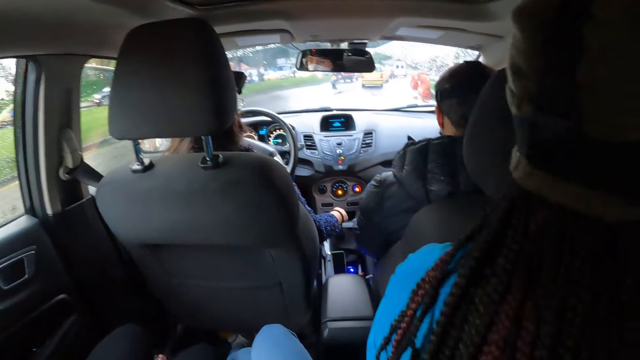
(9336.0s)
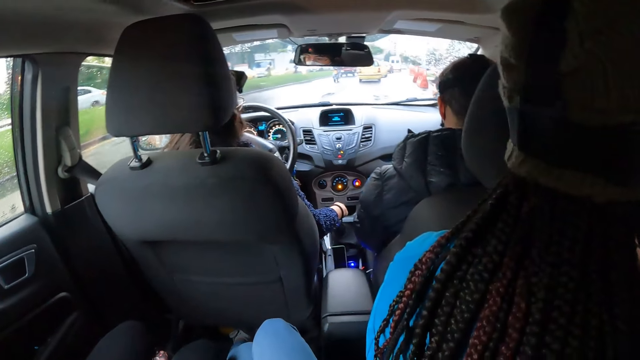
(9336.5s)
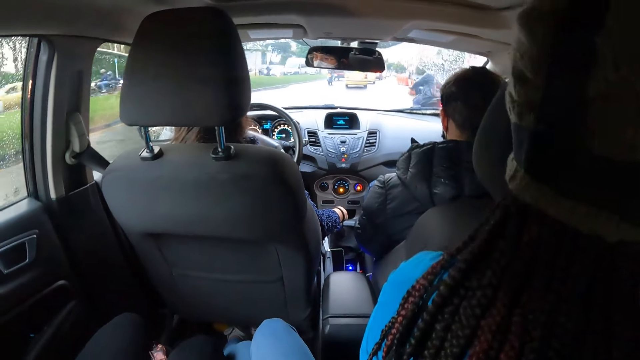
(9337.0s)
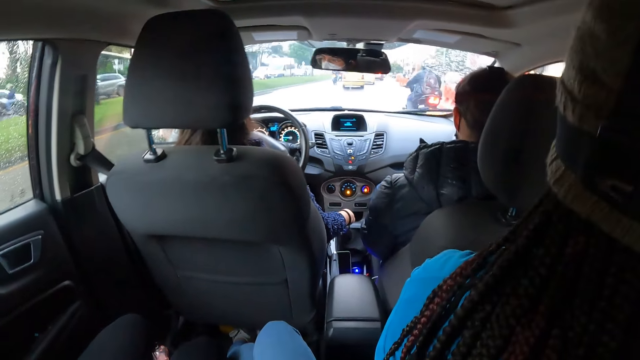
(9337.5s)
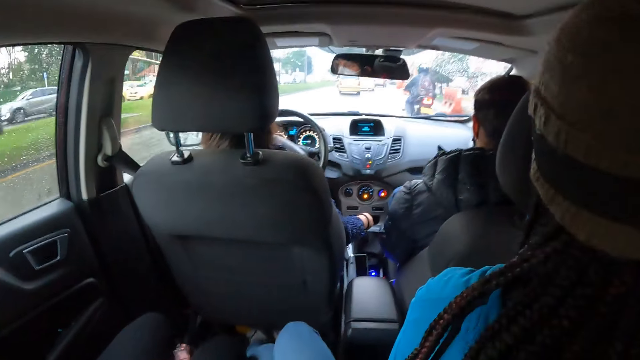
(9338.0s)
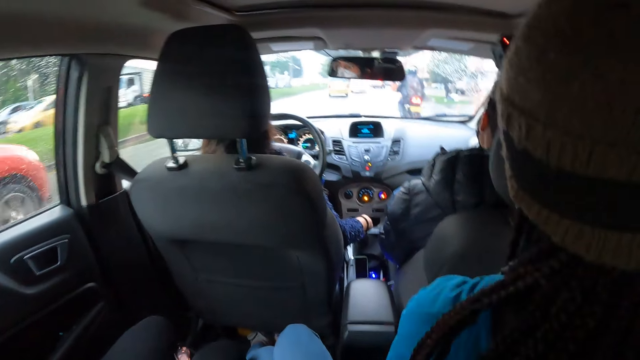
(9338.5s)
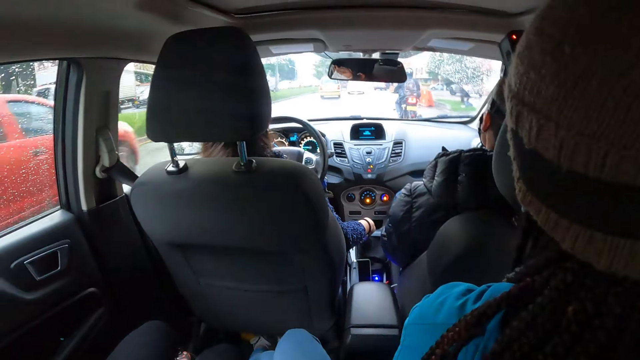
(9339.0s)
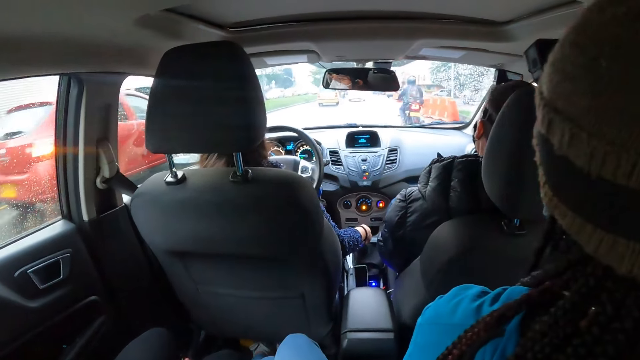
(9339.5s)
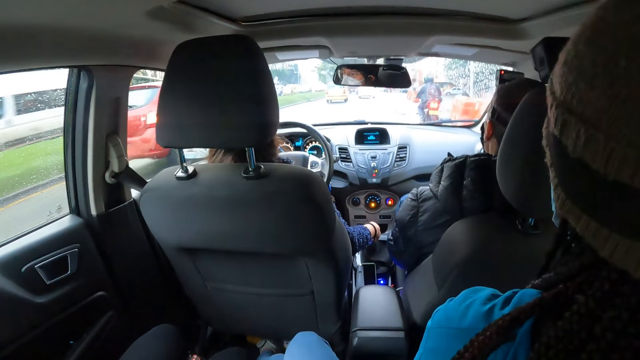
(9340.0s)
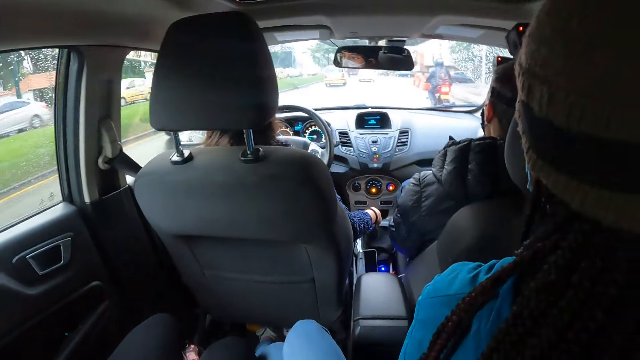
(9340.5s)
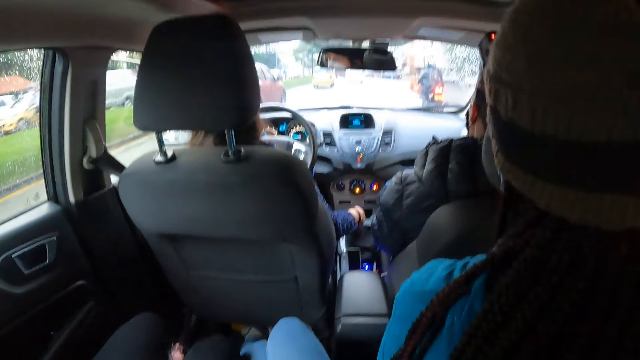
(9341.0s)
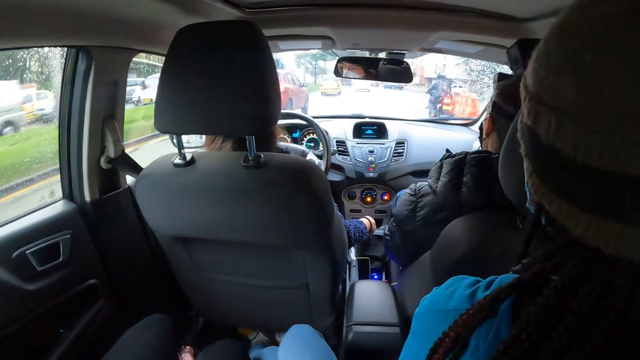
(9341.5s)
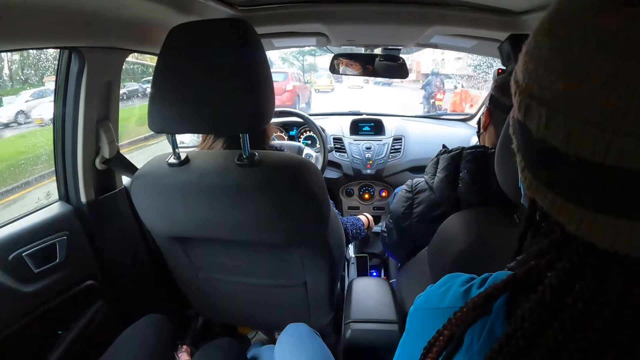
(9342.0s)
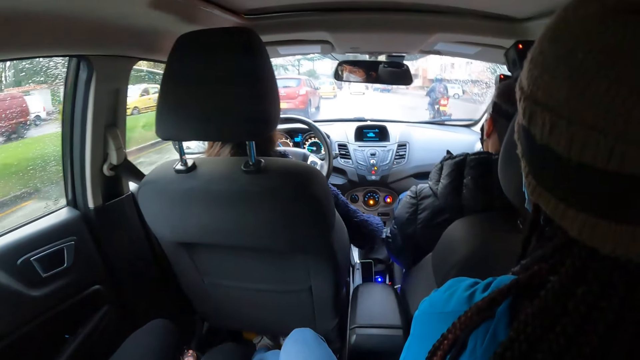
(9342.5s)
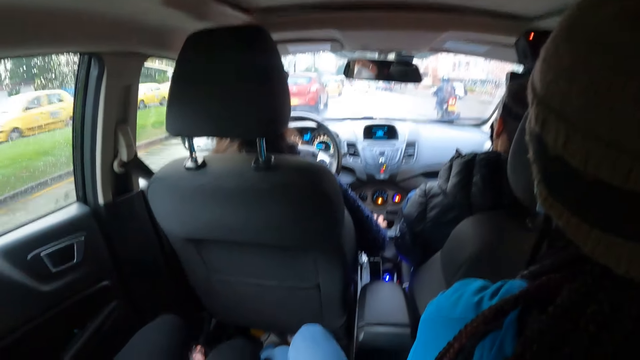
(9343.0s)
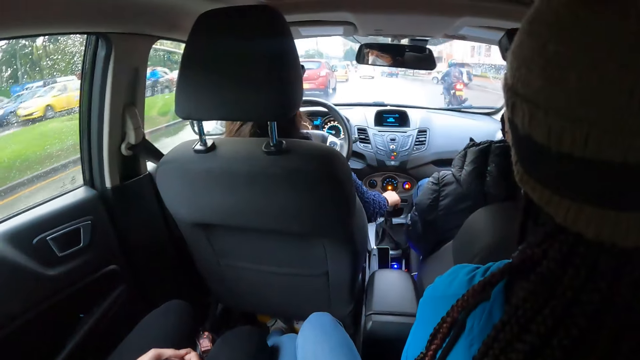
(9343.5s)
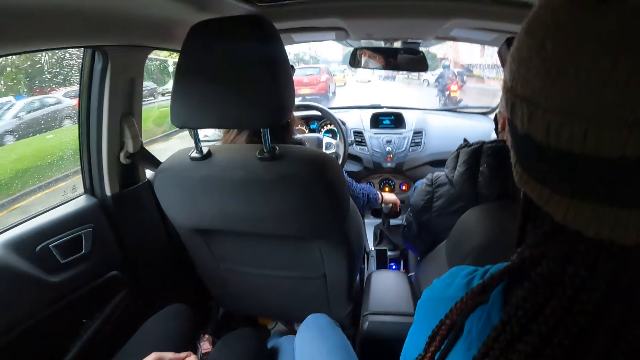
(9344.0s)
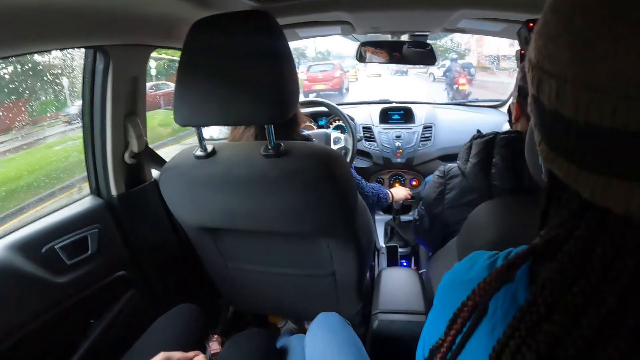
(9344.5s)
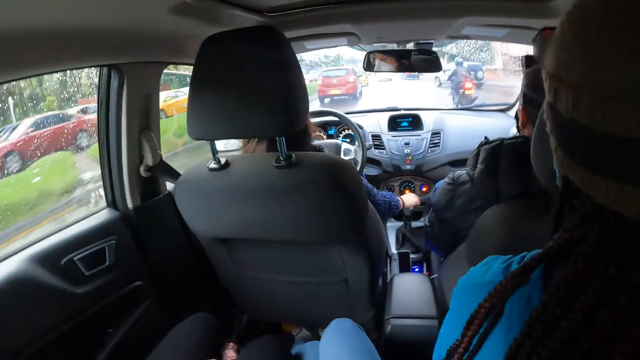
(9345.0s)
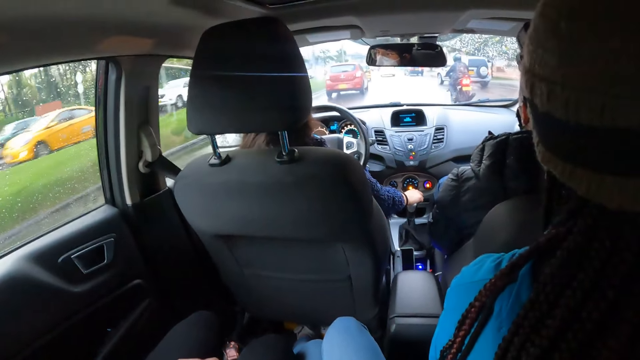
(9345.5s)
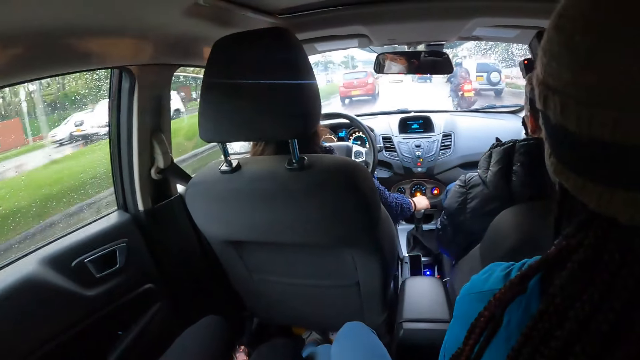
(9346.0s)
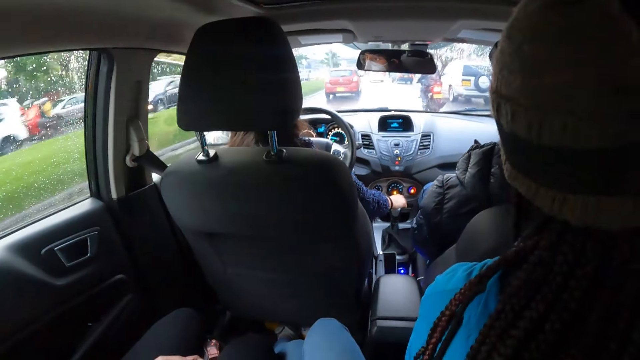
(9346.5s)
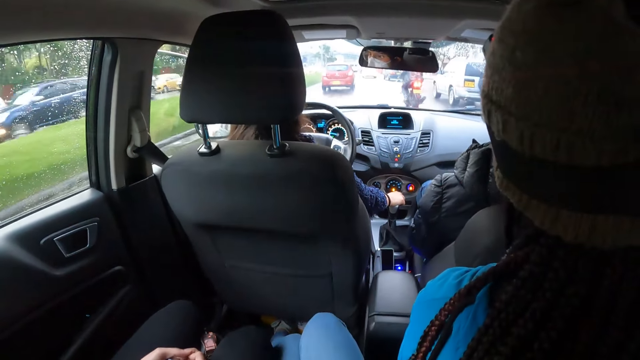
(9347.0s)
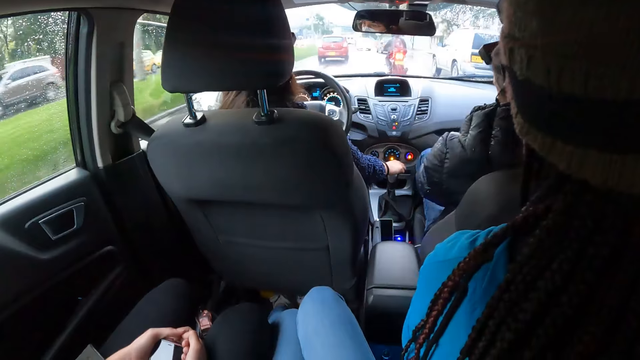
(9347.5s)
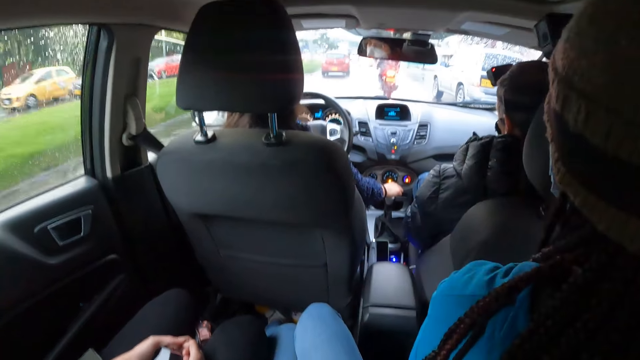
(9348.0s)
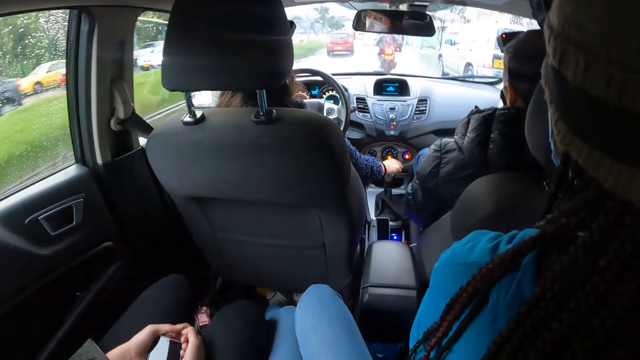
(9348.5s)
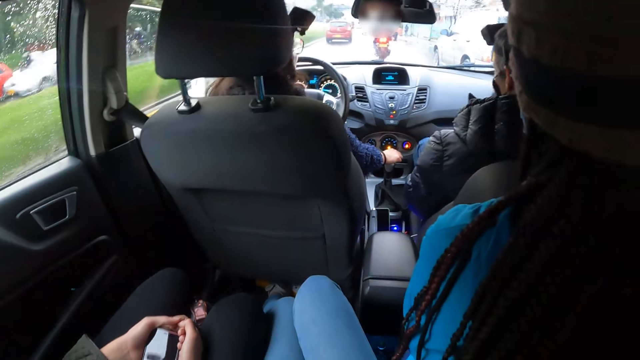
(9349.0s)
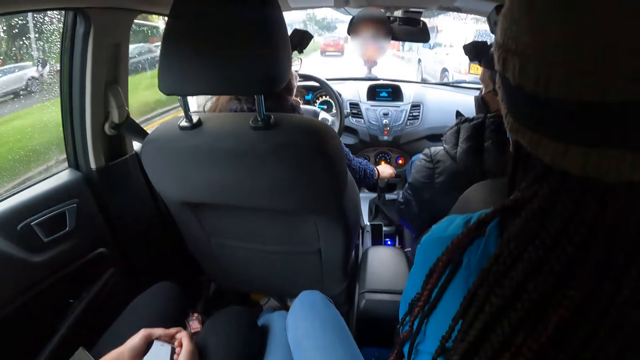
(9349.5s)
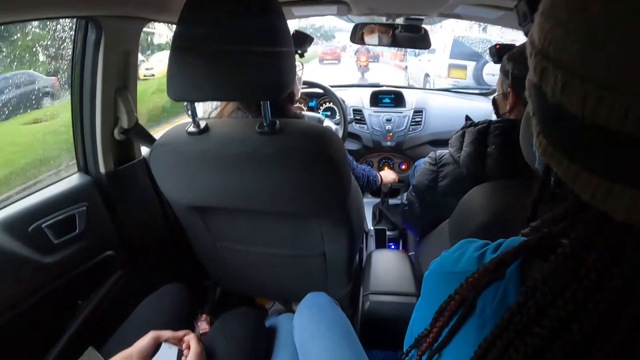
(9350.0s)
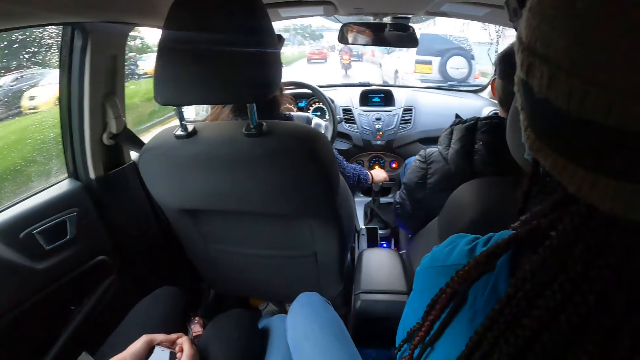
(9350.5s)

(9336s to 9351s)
A red car drives past the woman. The woman changes the gear with her right hand. The motorcycle drives past a white SUV.

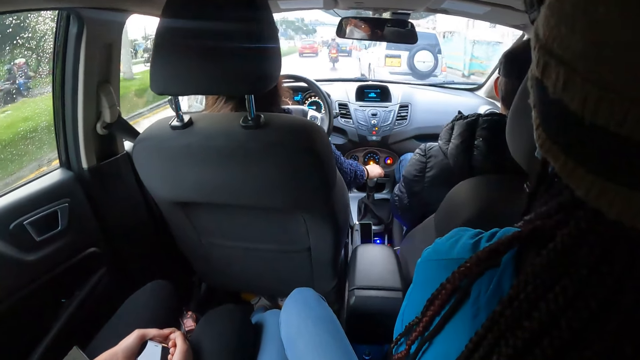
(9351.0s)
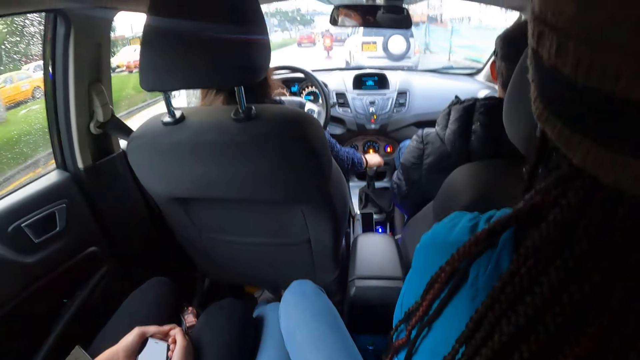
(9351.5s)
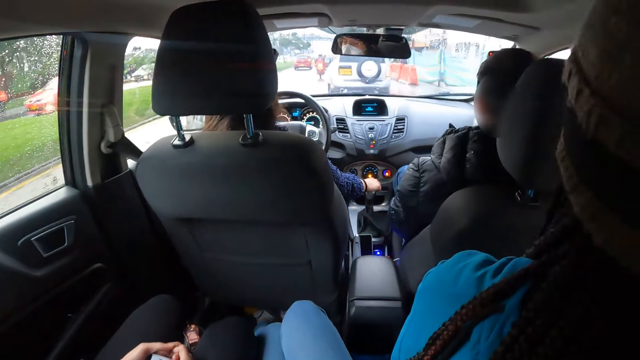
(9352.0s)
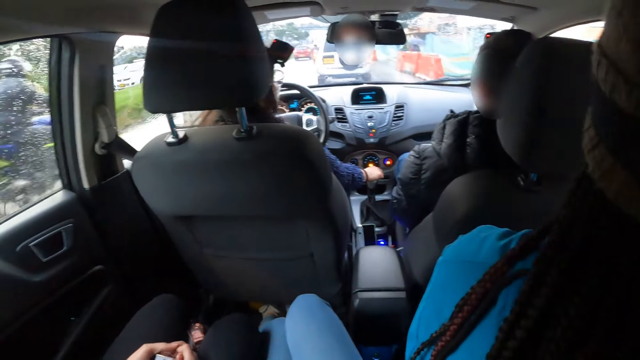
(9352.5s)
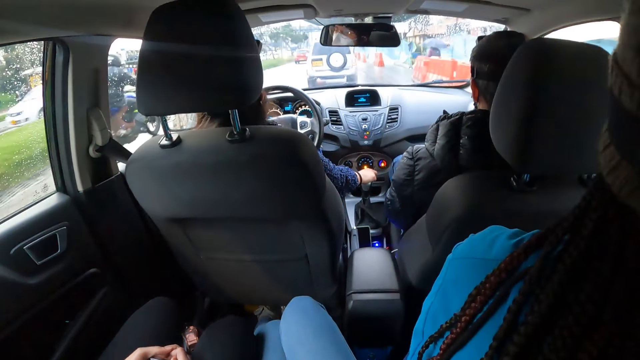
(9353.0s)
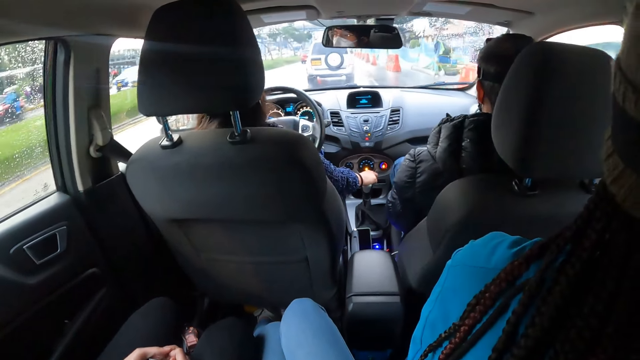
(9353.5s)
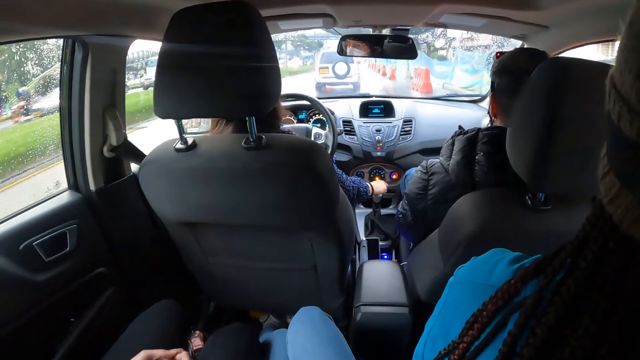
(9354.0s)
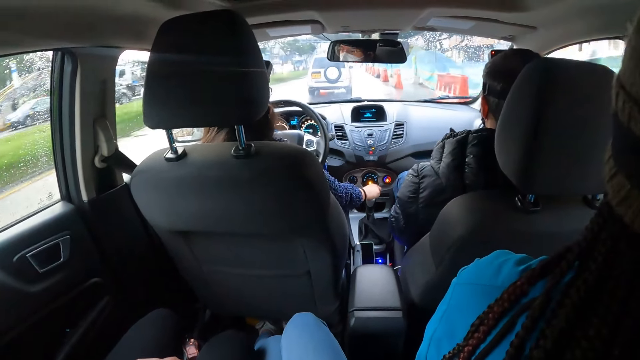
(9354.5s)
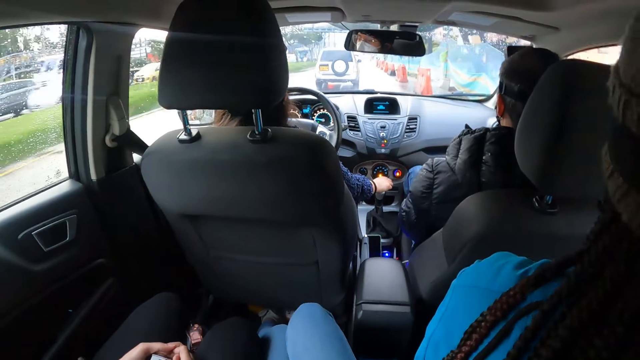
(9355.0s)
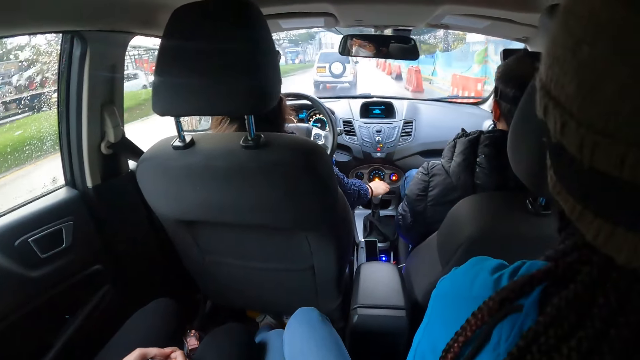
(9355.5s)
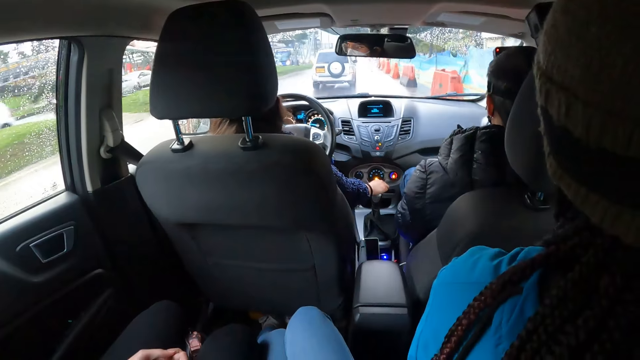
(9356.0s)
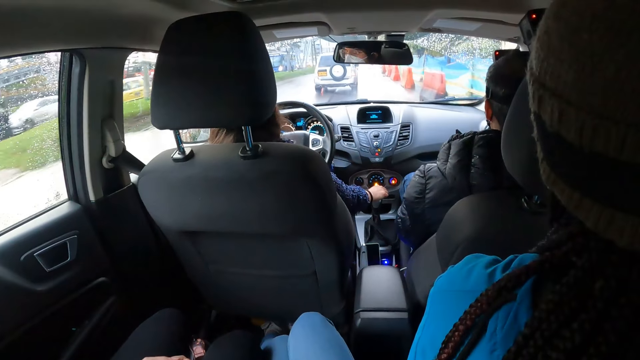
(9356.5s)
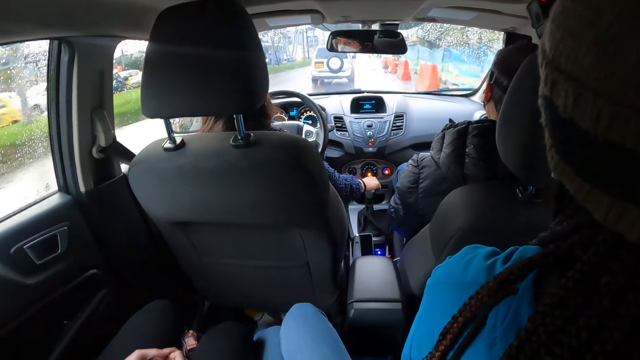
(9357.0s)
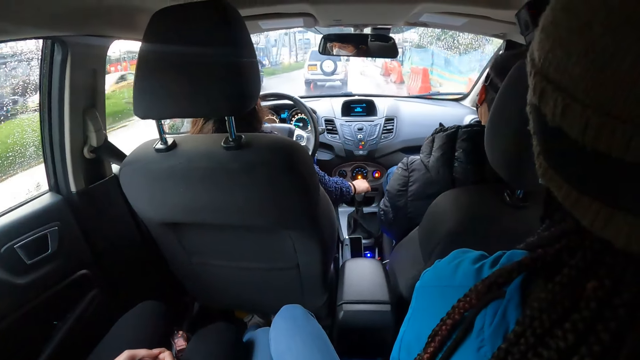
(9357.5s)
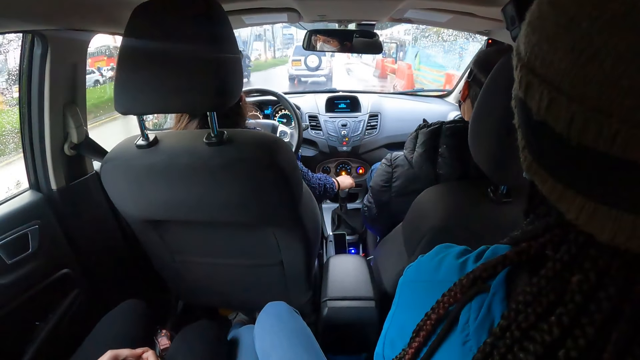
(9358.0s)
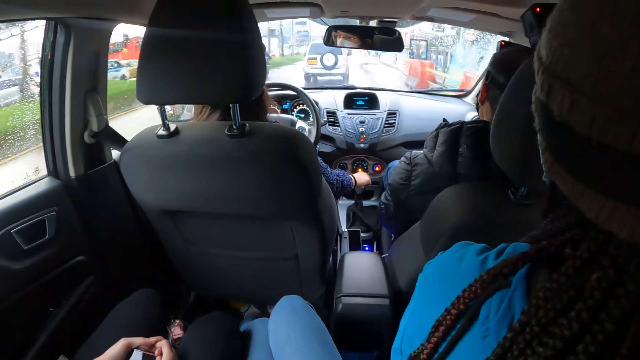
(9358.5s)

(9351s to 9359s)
A motorcycle drives past the woman. The motorcycle drives past the white SUV.
